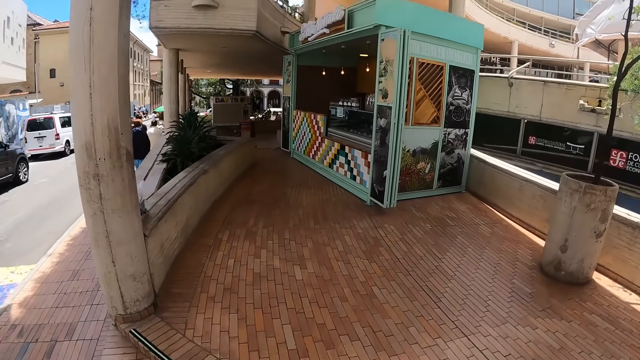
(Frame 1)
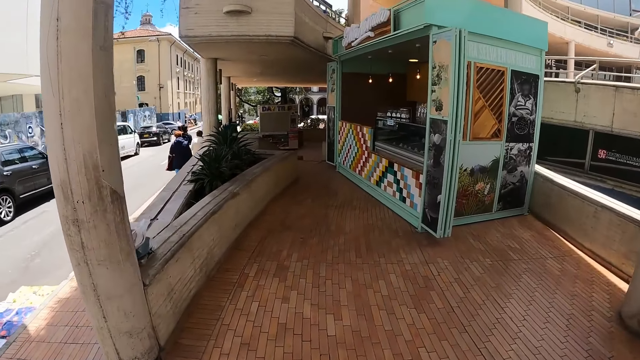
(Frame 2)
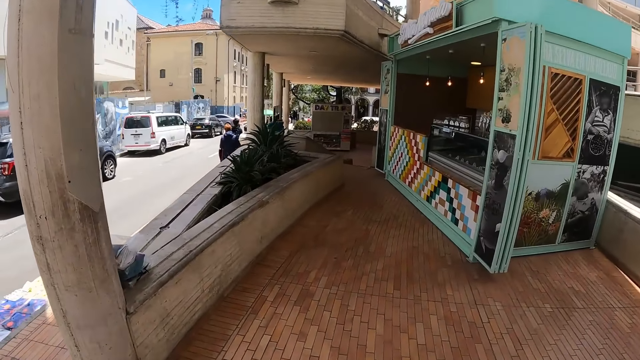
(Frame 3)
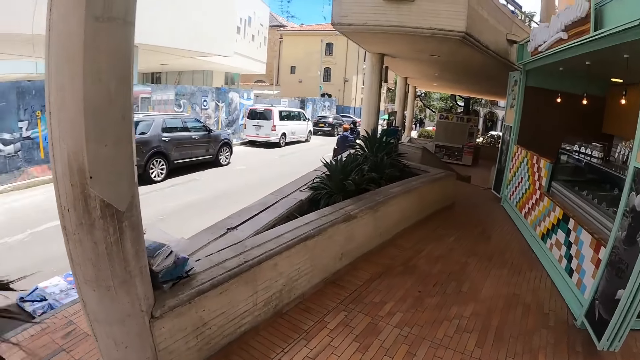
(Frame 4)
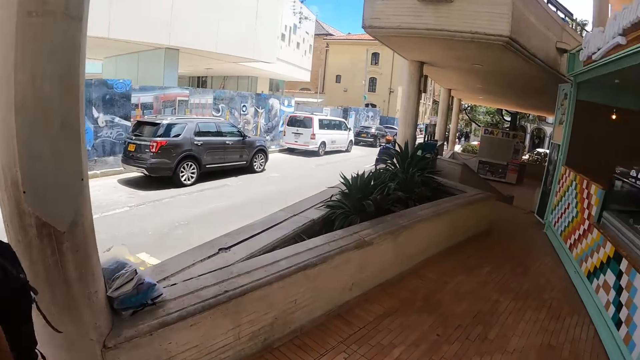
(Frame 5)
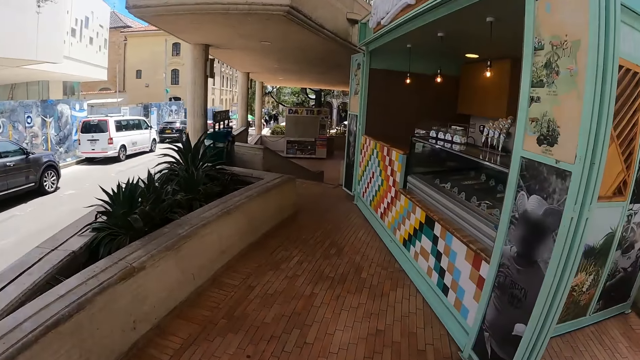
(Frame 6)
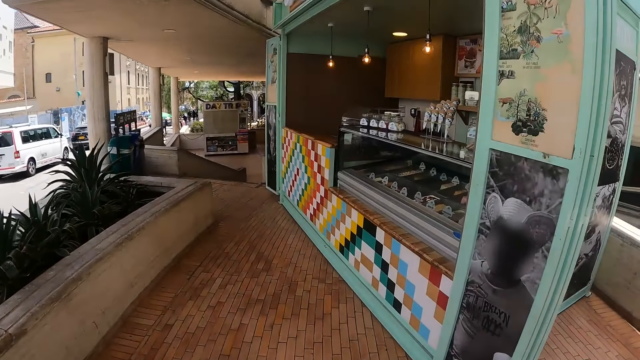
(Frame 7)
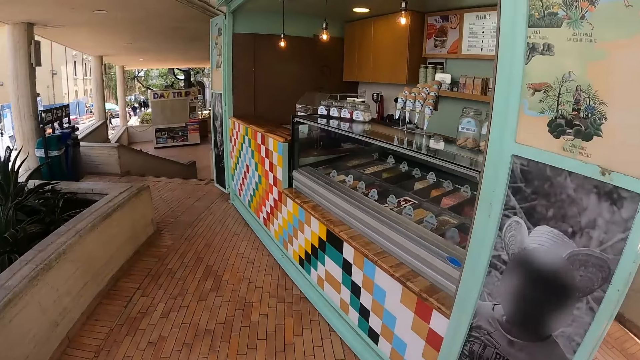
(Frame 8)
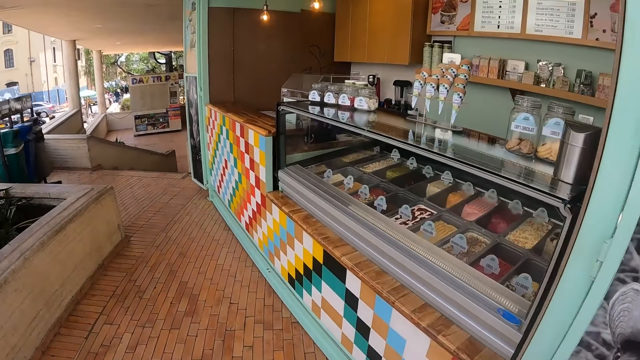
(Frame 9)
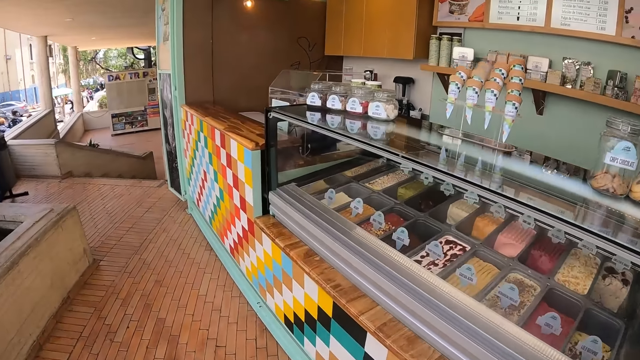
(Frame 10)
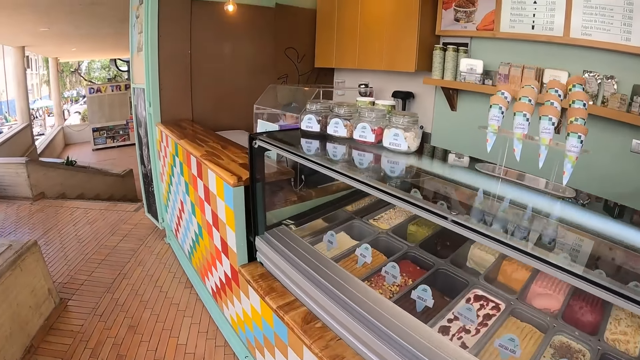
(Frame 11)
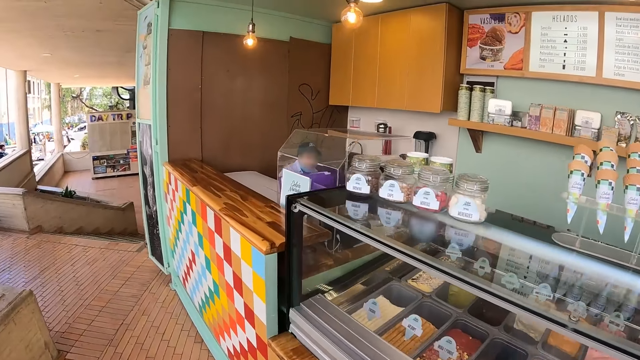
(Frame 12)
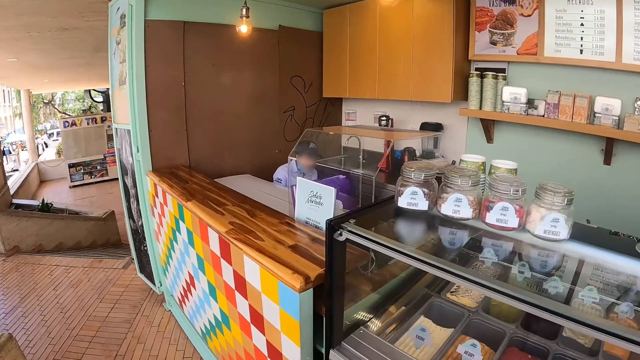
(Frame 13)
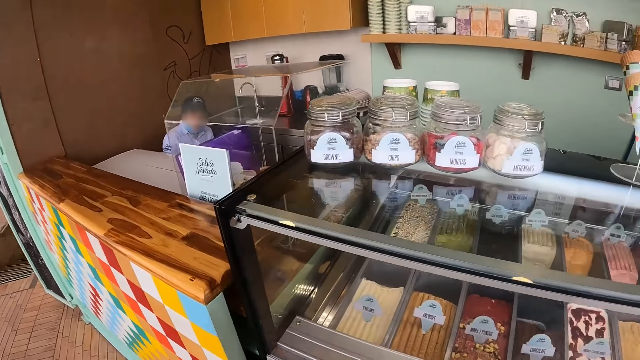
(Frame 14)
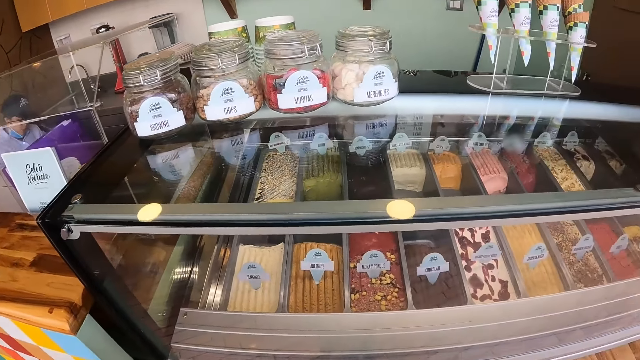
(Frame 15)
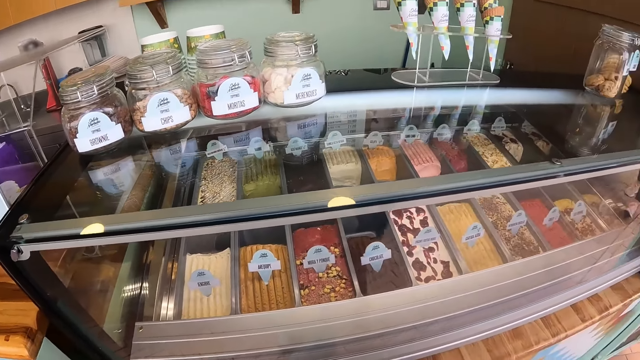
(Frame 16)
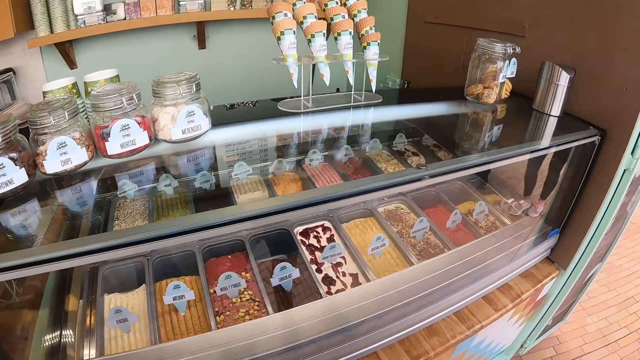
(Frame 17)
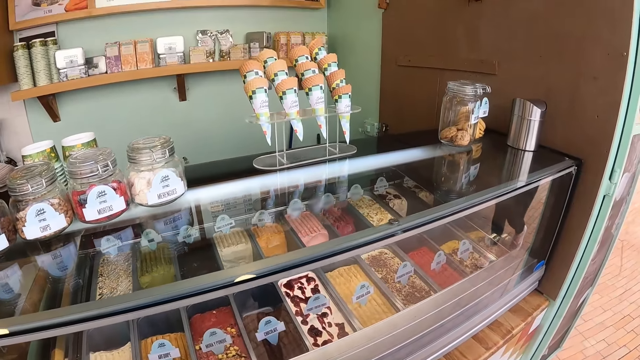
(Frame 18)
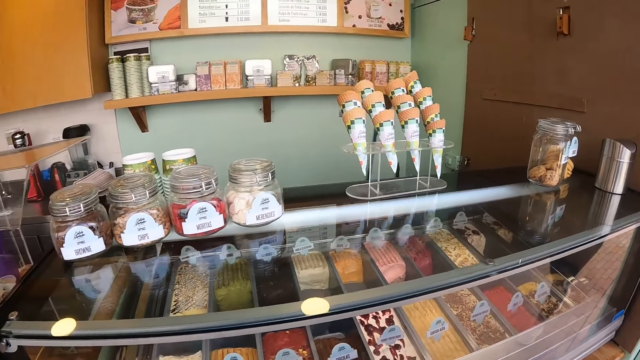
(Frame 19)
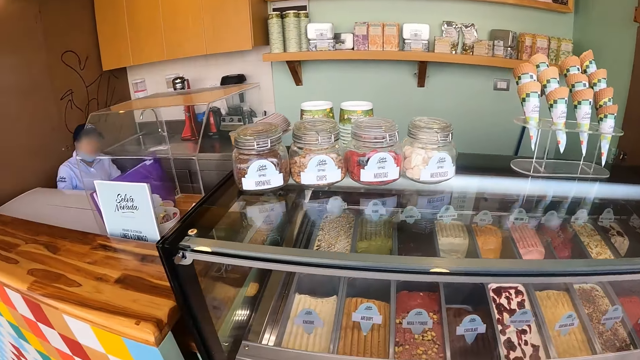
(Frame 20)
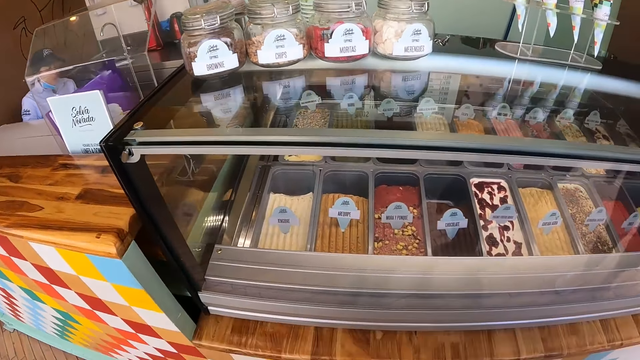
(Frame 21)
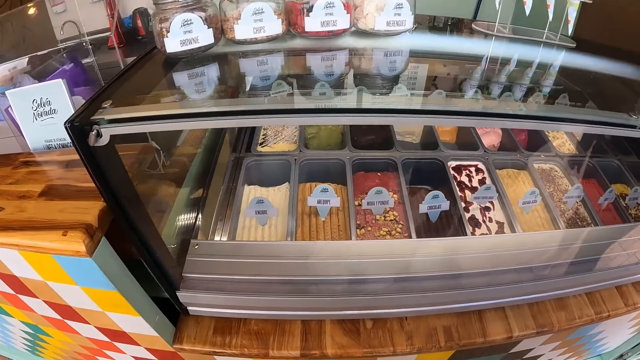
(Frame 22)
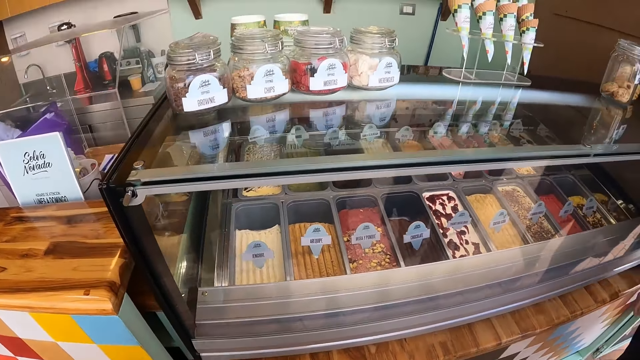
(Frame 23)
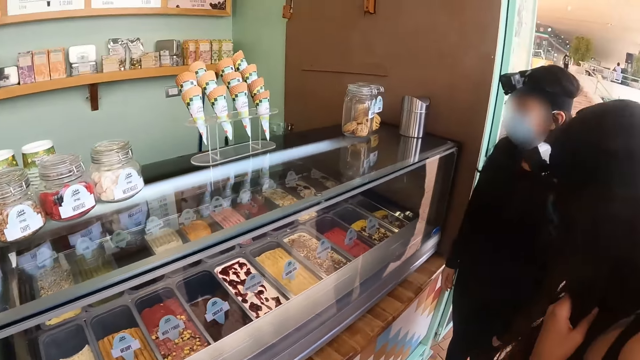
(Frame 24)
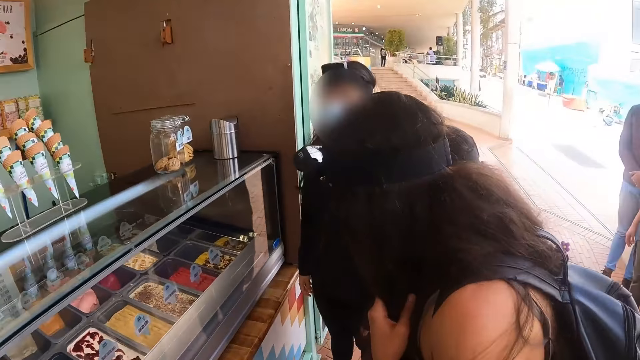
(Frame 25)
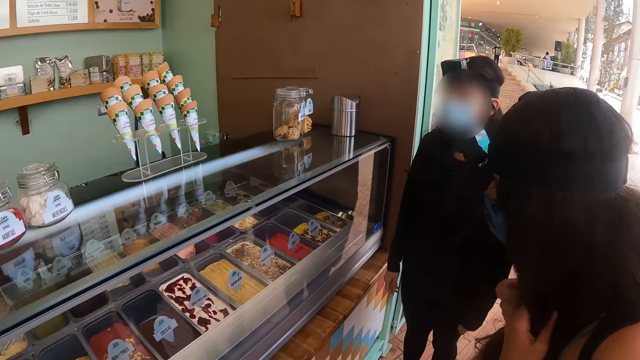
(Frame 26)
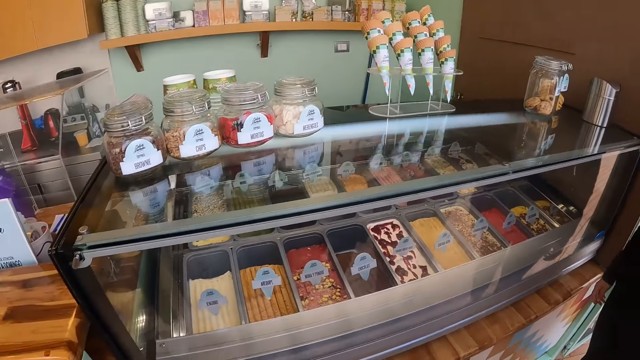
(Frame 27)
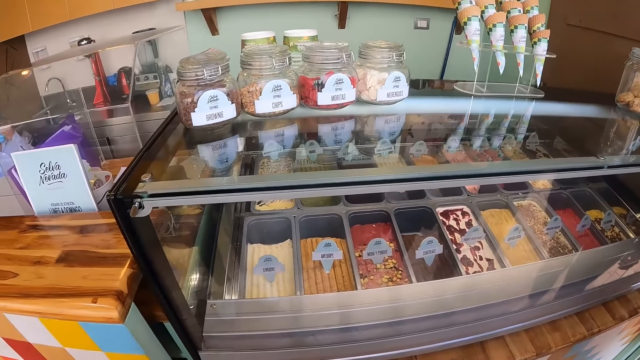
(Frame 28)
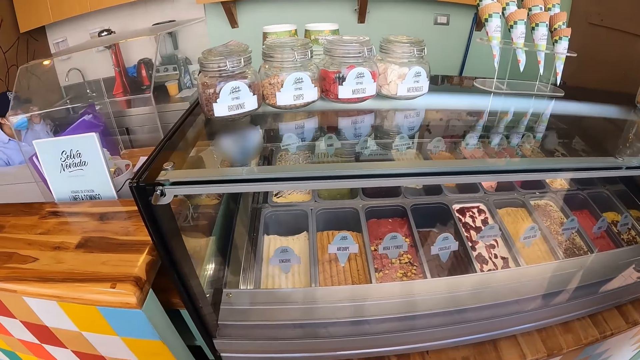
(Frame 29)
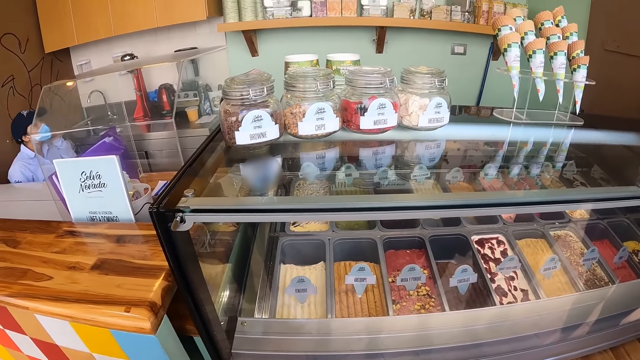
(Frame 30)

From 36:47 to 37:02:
The camera wearer walks to the shop. They look at the shop. They look around.

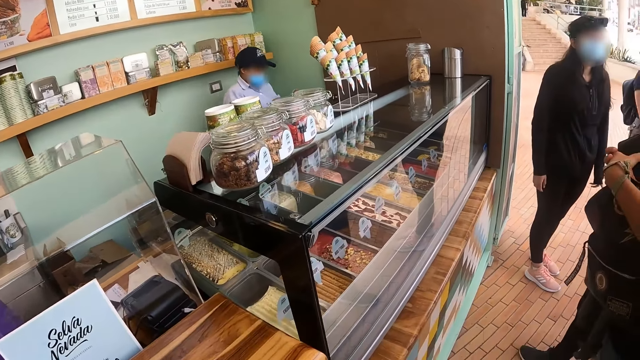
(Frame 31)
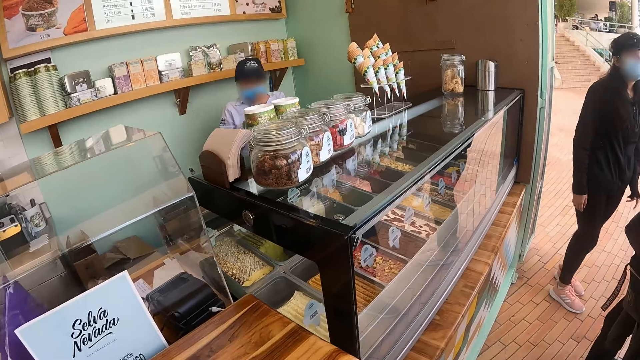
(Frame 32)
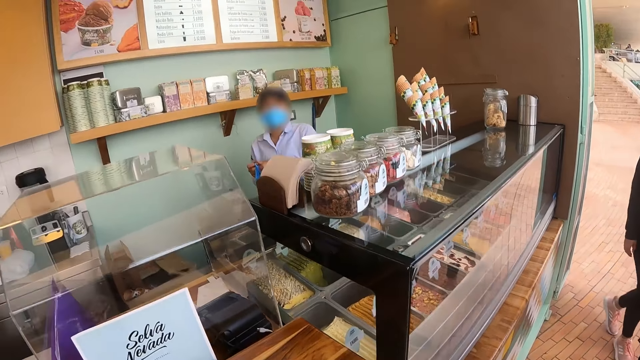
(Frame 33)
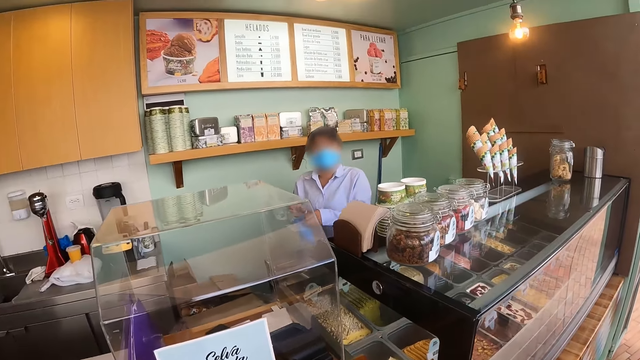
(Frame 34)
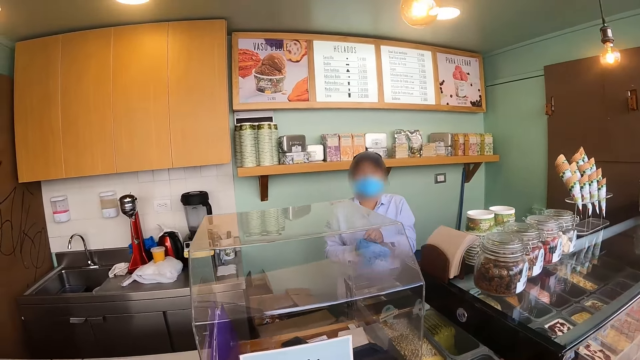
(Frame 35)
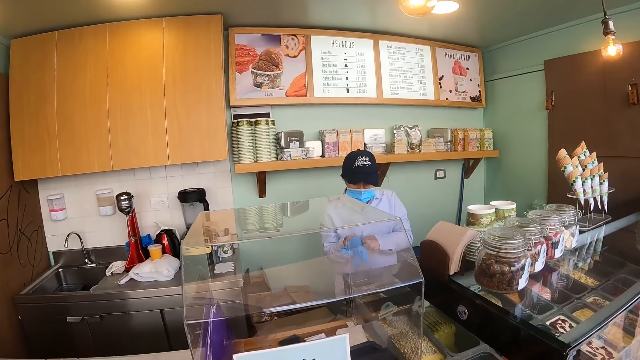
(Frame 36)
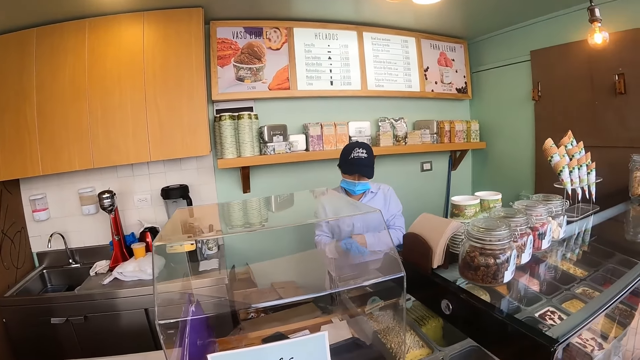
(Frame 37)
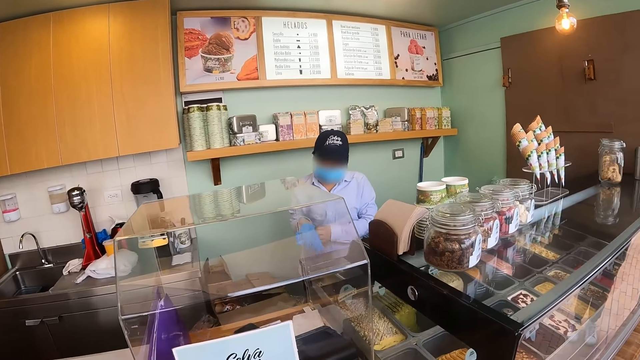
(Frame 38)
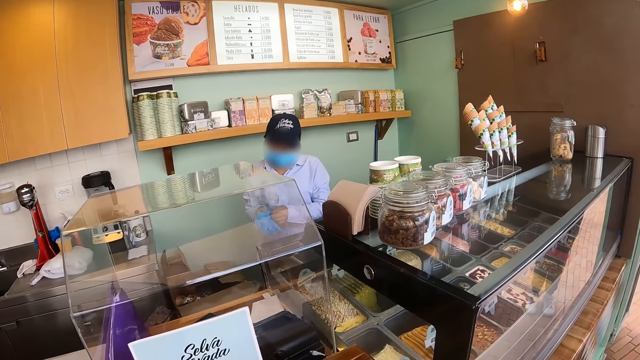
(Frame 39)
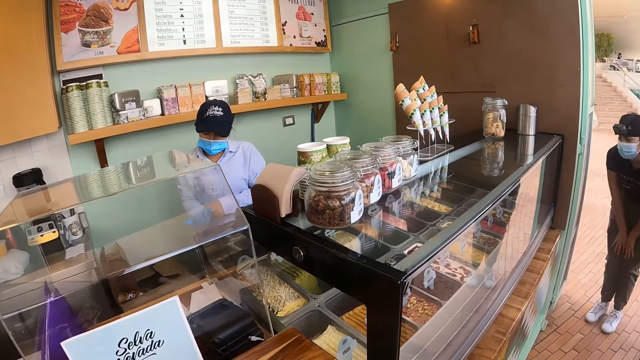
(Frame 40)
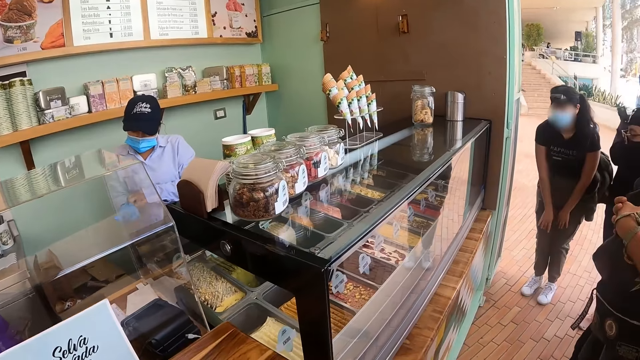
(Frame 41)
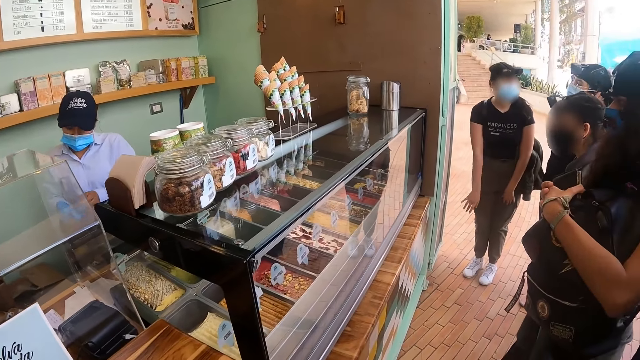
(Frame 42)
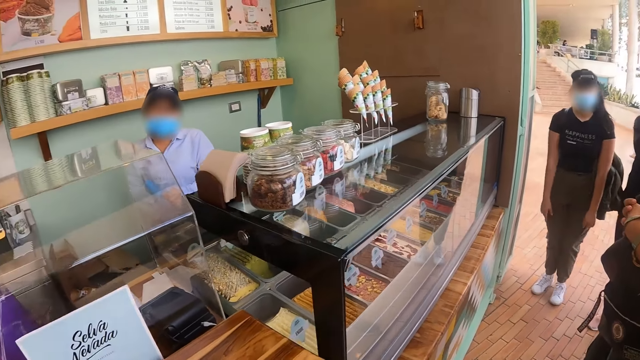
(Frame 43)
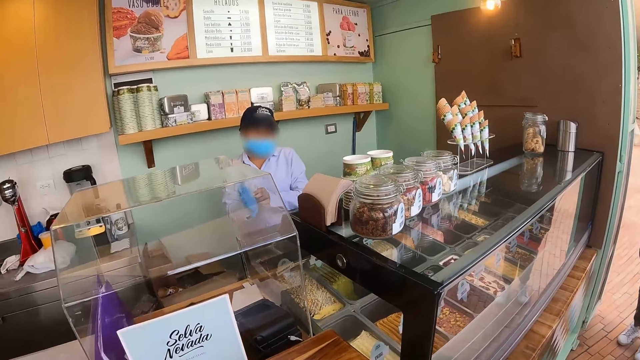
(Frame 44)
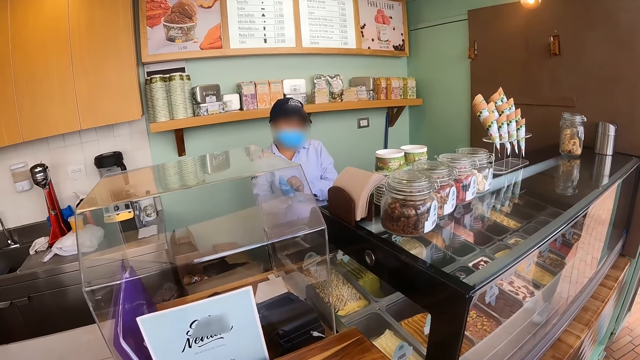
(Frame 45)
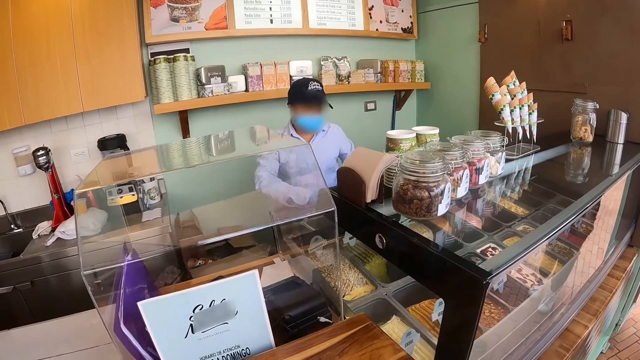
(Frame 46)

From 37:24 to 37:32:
A seller talks to the camera wearer. The seller wears gloves.
